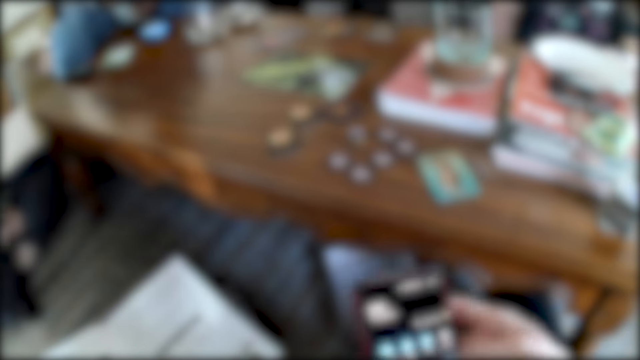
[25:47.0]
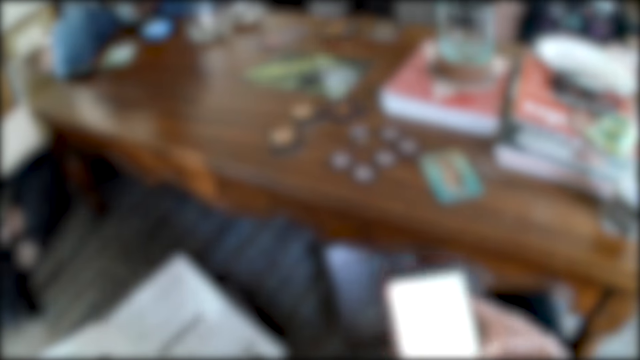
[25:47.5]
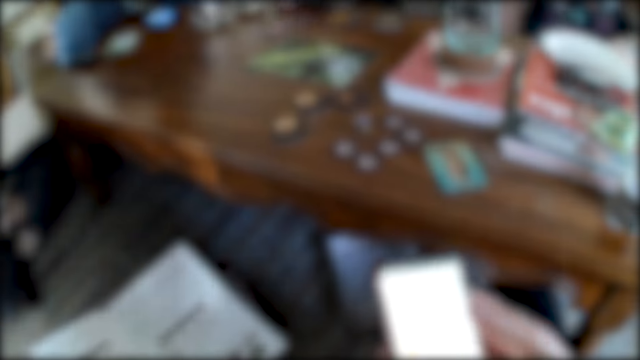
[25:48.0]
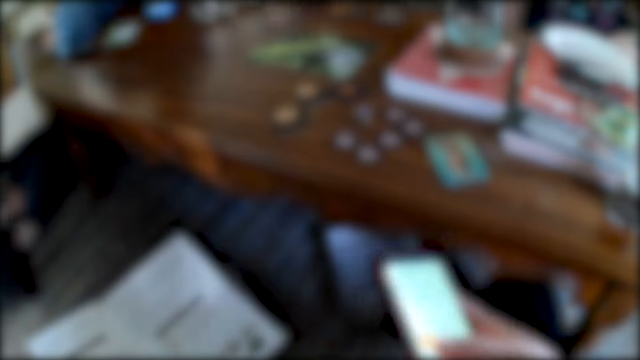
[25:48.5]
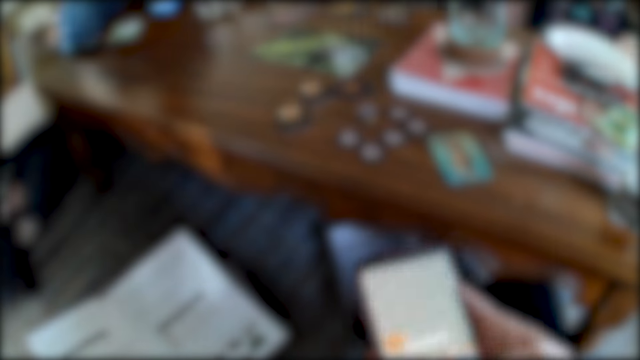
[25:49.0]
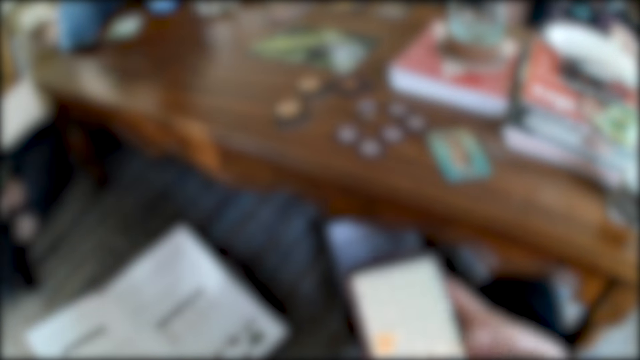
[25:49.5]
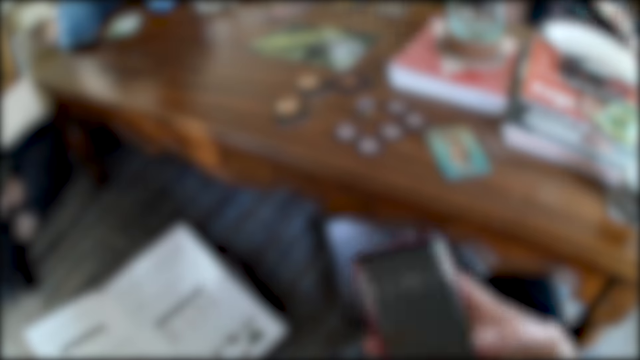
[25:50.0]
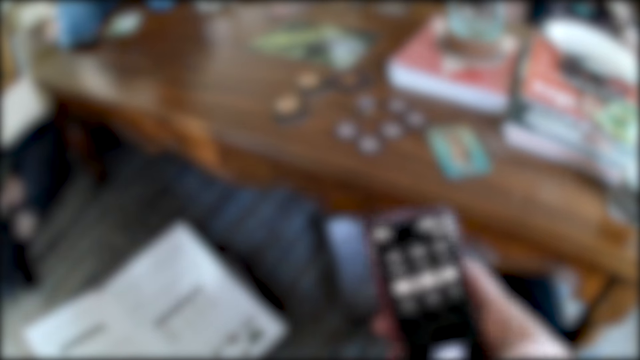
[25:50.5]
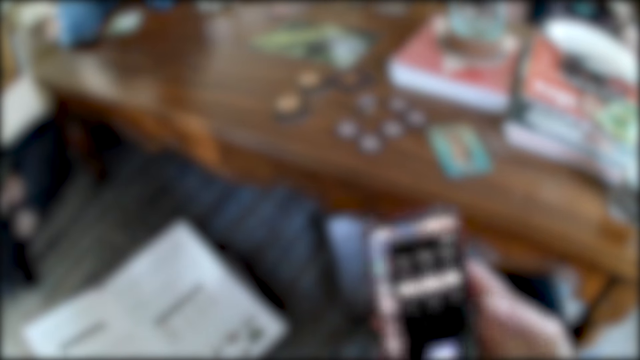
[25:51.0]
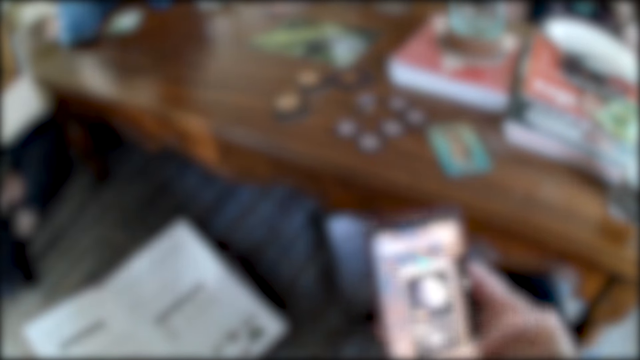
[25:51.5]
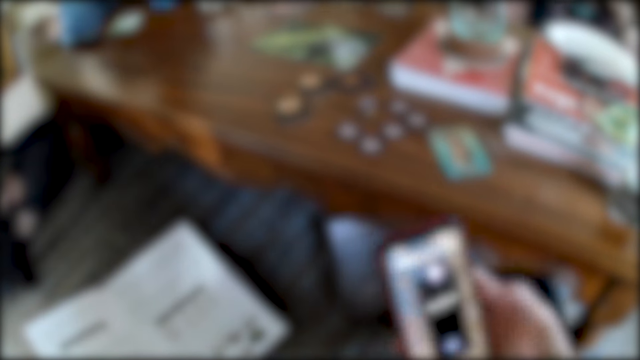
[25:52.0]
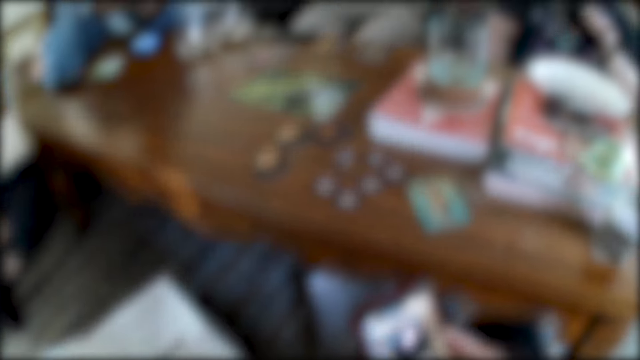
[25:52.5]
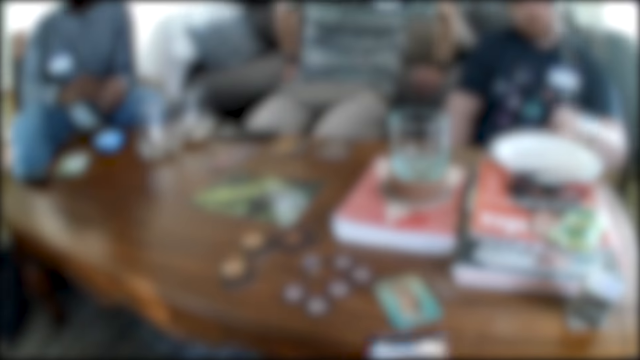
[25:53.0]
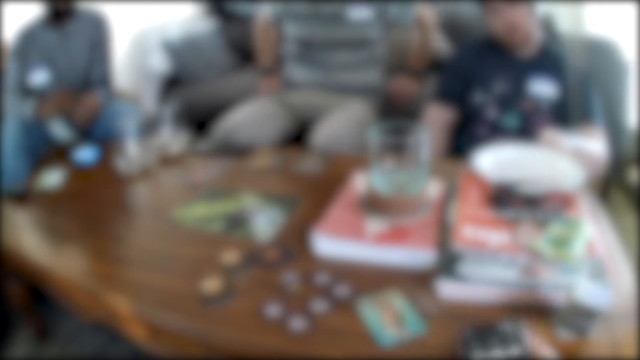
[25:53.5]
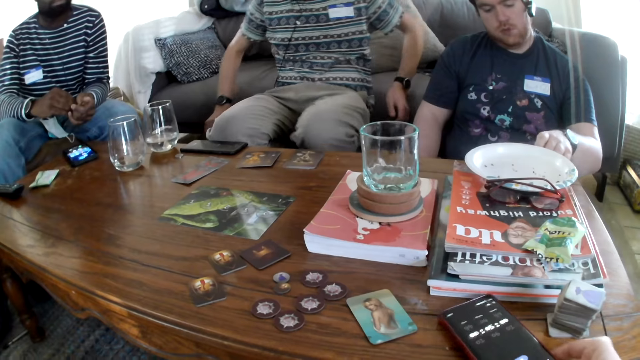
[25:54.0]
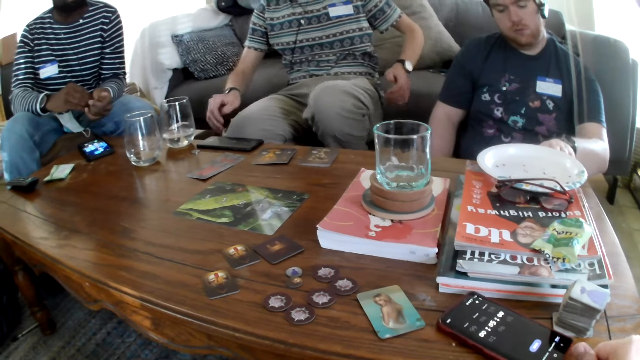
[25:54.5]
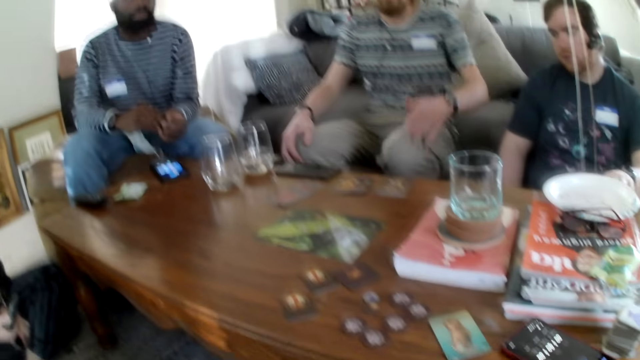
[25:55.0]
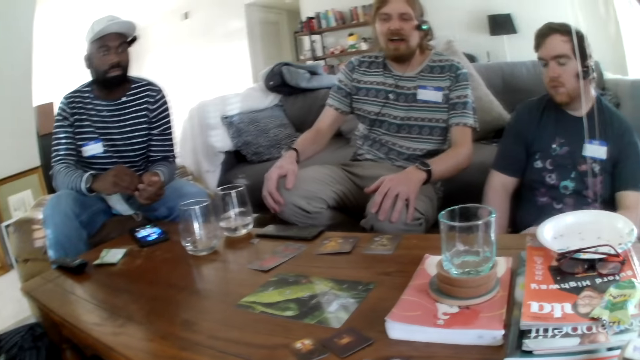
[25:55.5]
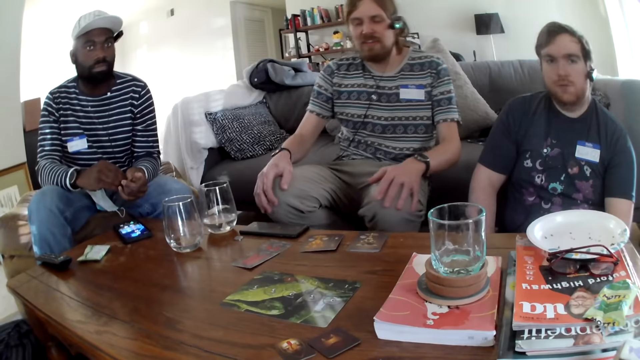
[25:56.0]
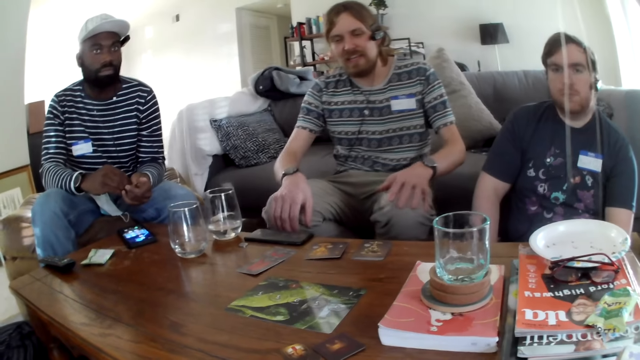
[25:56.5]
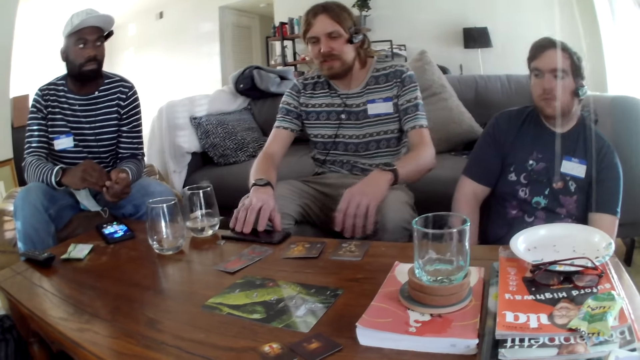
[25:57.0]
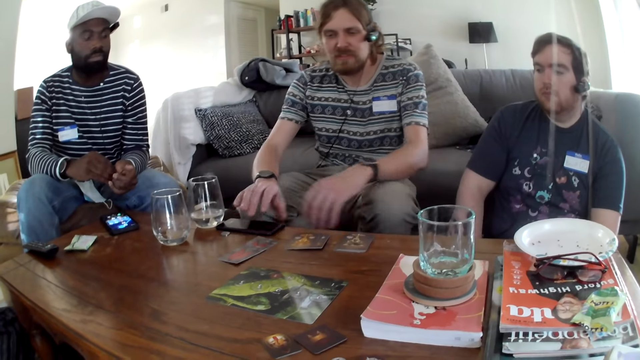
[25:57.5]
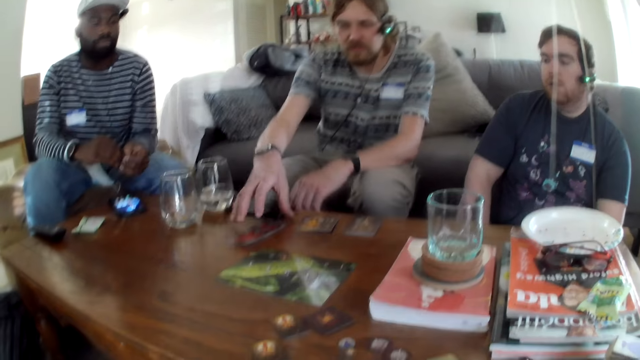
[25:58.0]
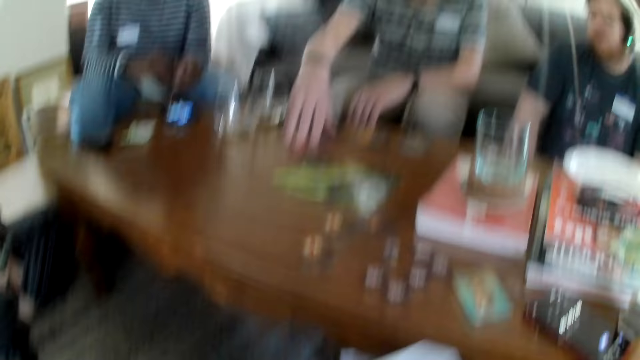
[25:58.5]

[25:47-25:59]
The camera wearer places the phone on the table. A man talks. The camera wearer talks. Another man talks. The other man picks the cards game.

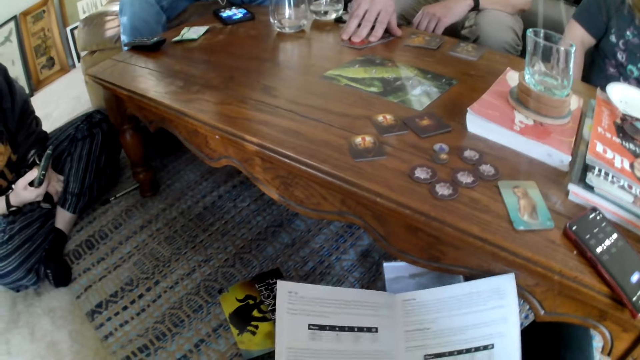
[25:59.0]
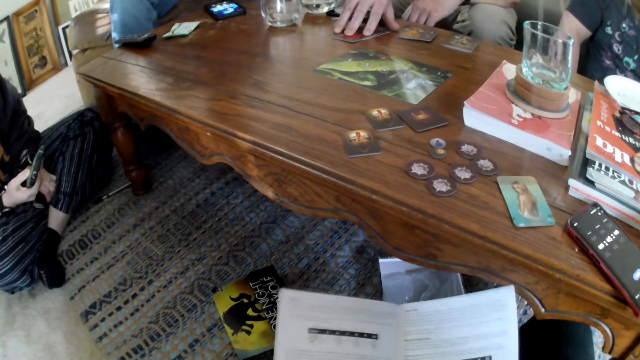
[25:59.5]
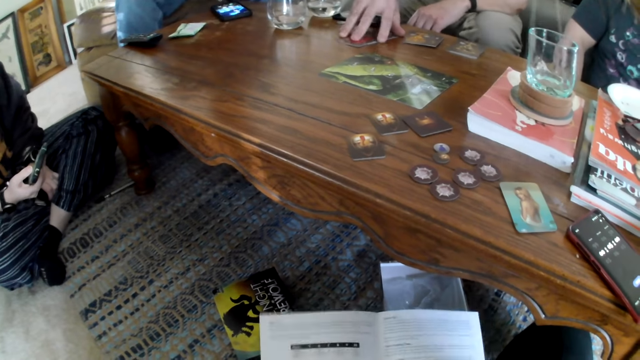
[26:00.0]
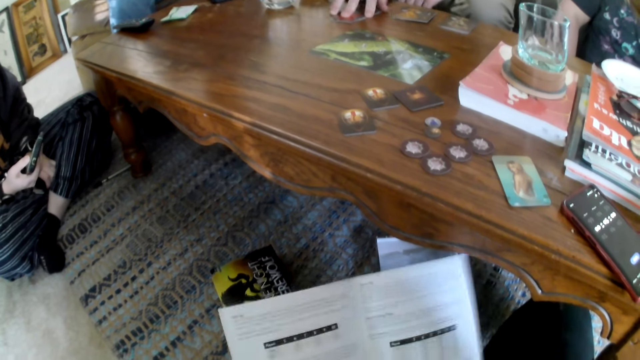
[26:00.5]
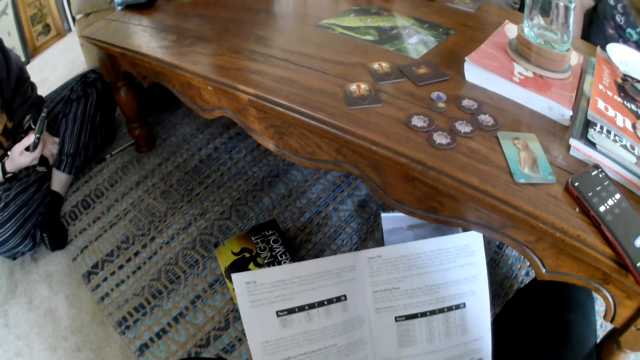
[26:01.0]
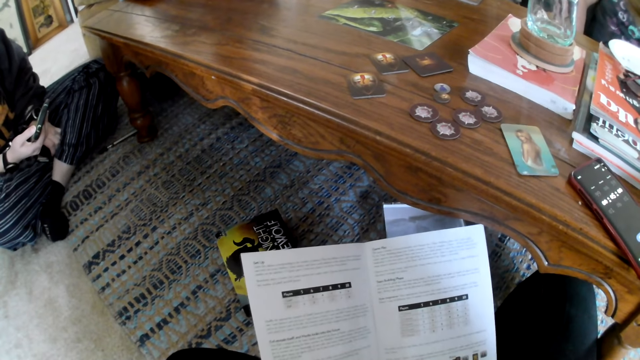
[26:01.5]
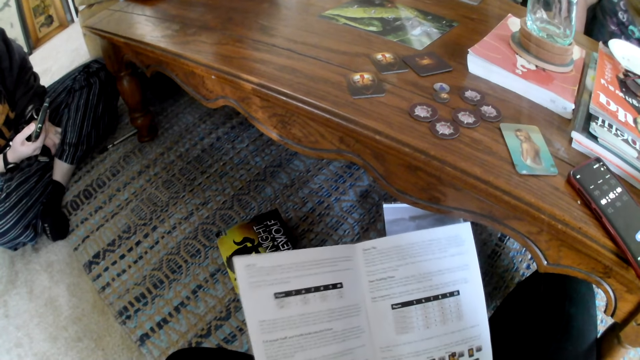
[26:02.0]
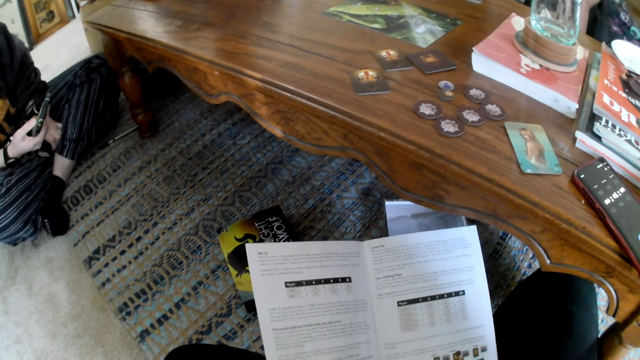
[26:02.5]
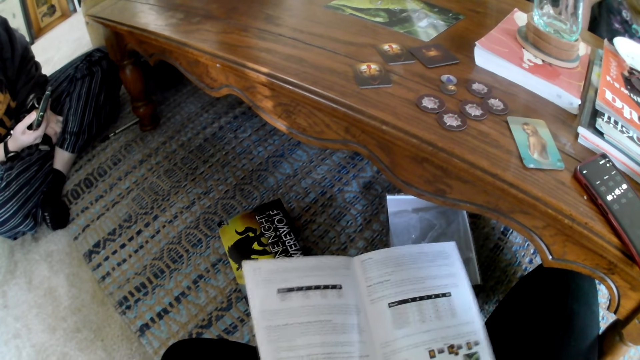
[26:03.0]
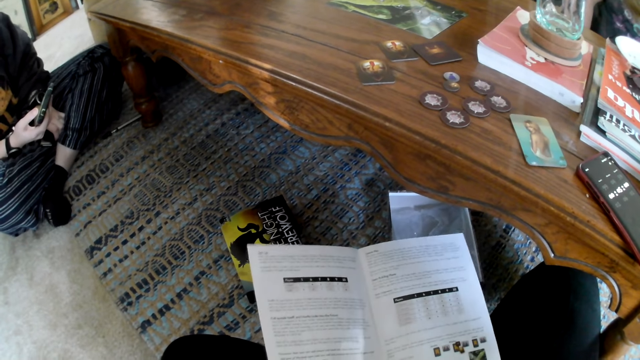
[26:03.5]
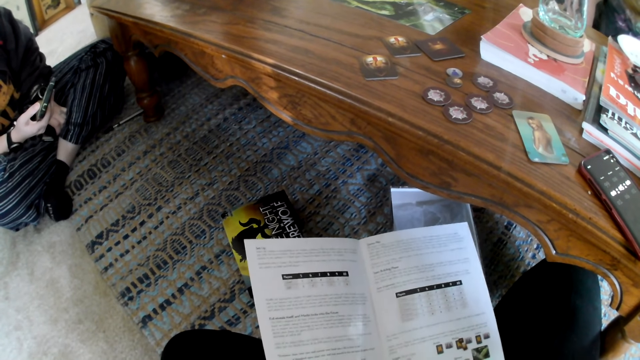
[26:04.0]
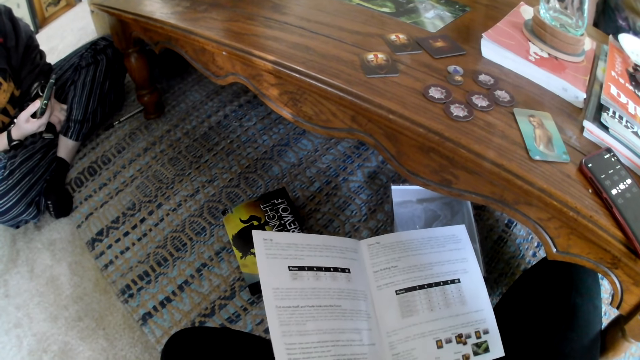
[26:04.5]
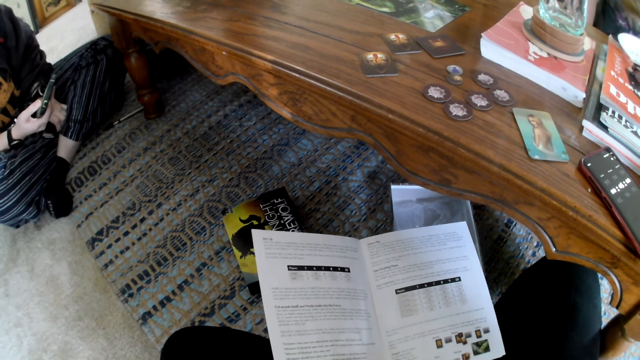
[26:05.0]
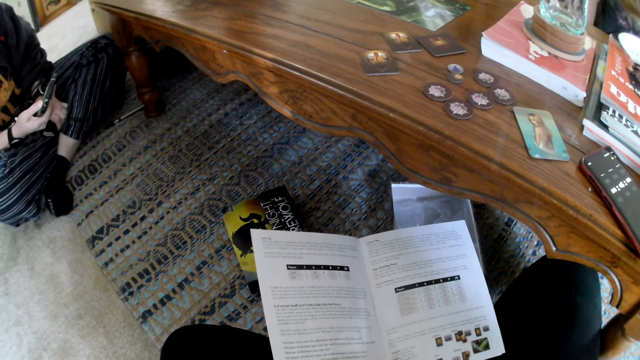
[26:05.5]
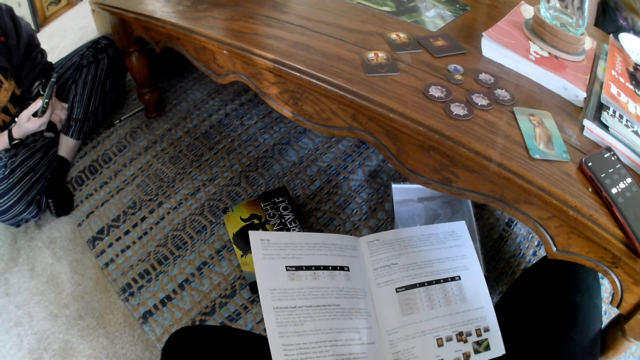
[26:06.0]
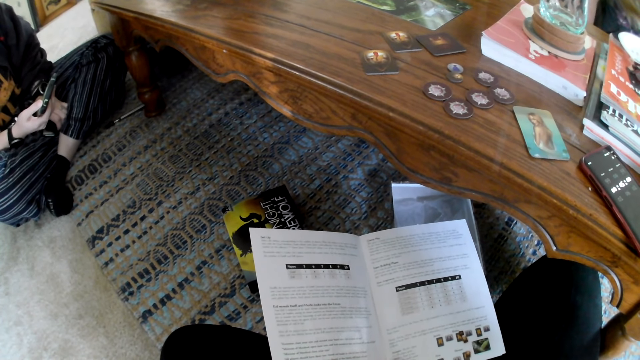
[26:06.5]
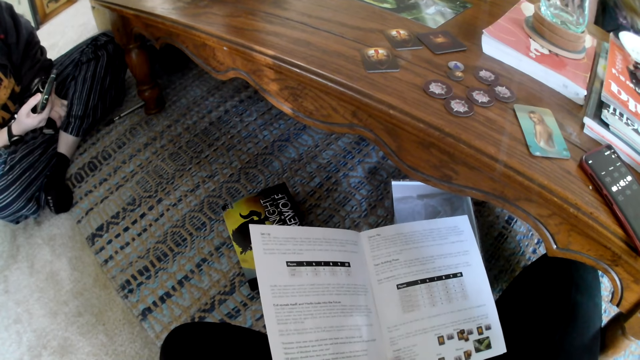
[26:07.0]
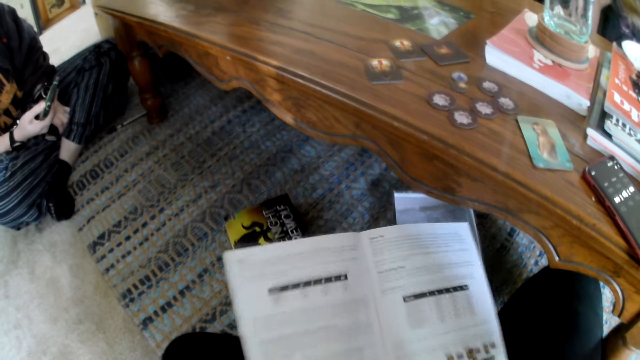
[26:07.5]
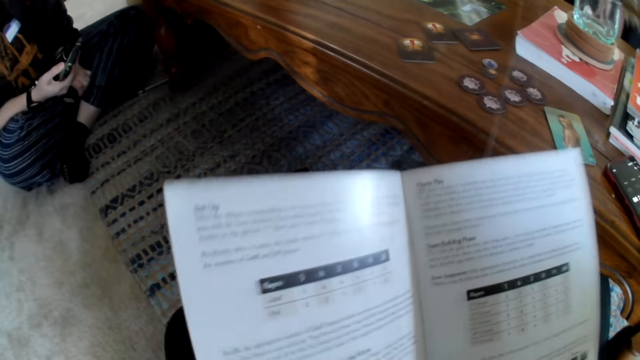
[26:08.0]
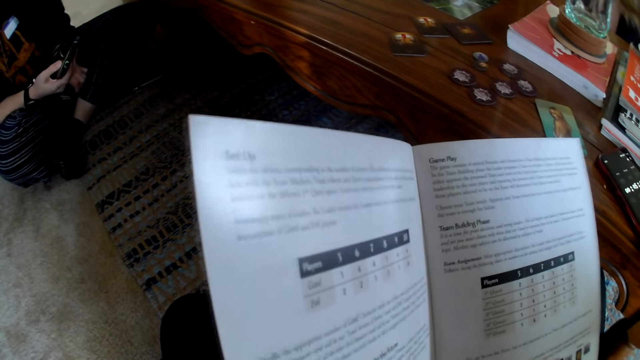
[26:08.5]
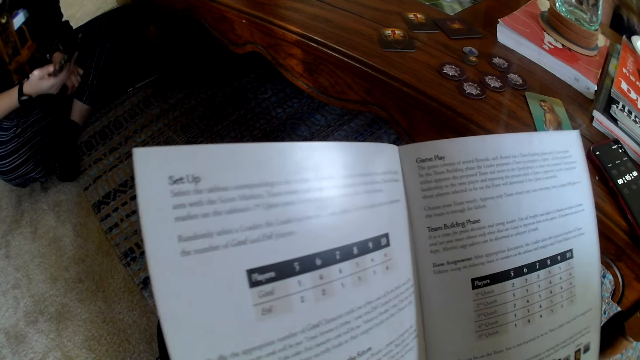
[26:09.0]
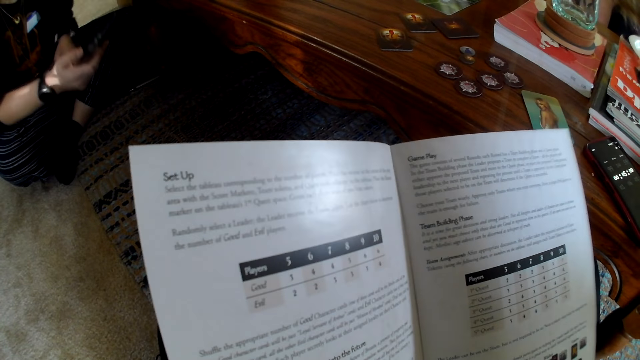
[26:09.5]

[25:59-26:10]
A man moves the card. A person picks the phone. The camera wearer reads the book. Another person talks.
